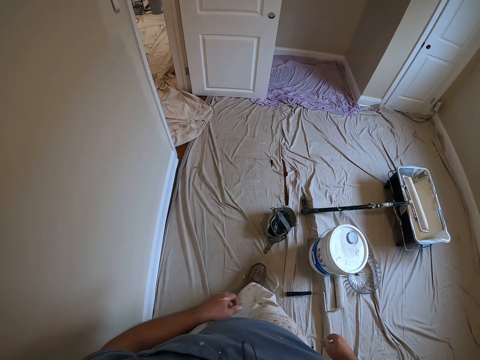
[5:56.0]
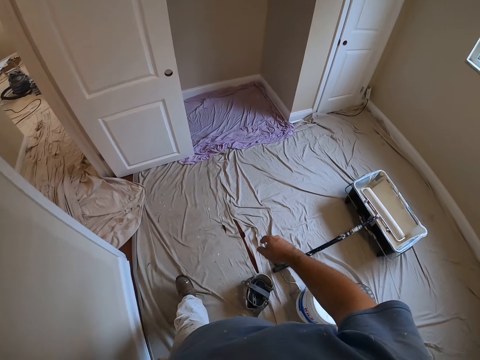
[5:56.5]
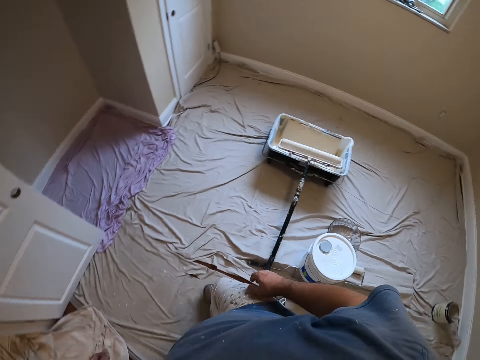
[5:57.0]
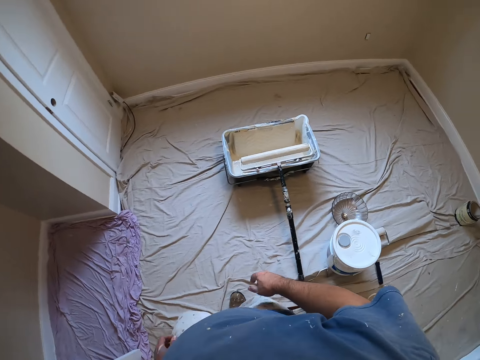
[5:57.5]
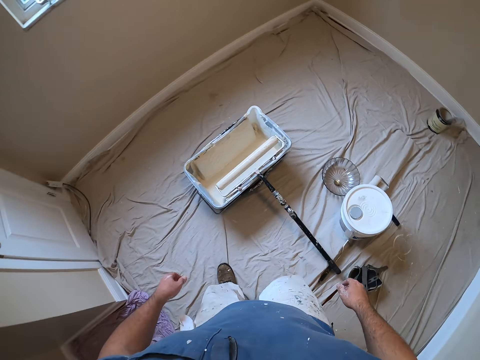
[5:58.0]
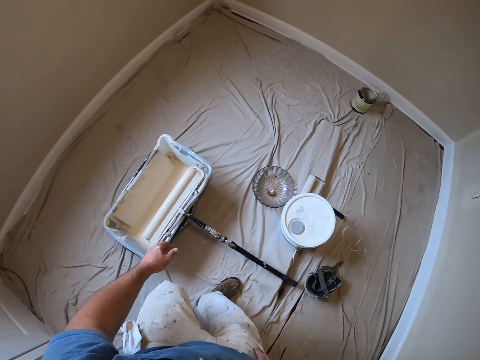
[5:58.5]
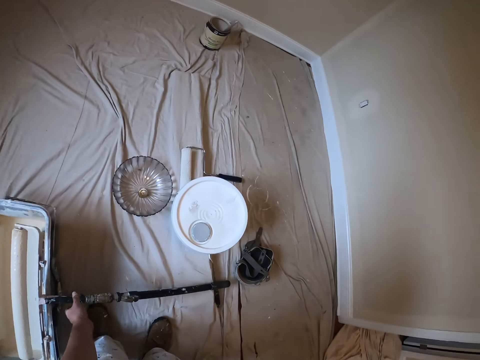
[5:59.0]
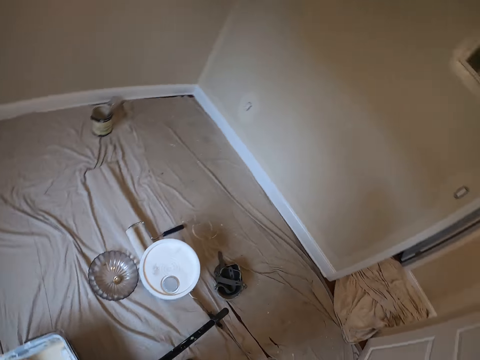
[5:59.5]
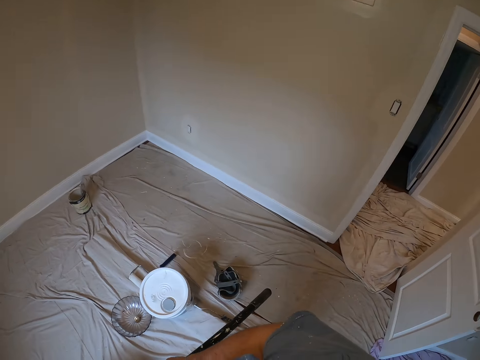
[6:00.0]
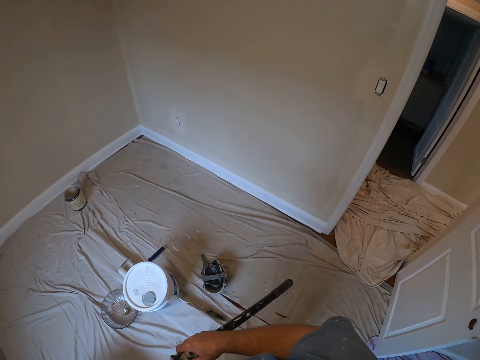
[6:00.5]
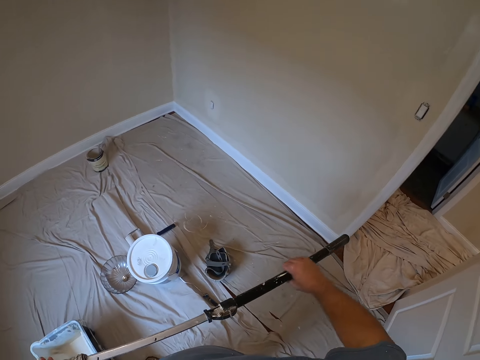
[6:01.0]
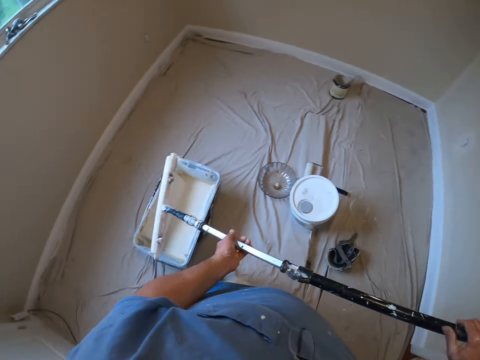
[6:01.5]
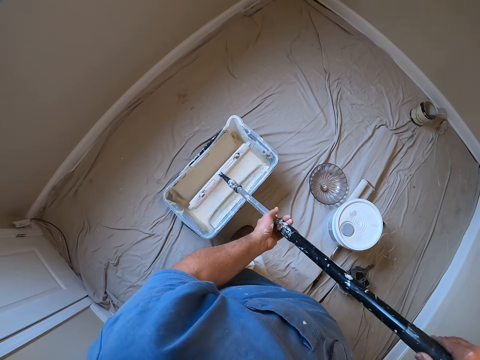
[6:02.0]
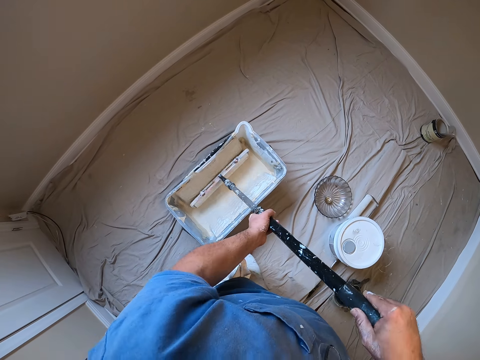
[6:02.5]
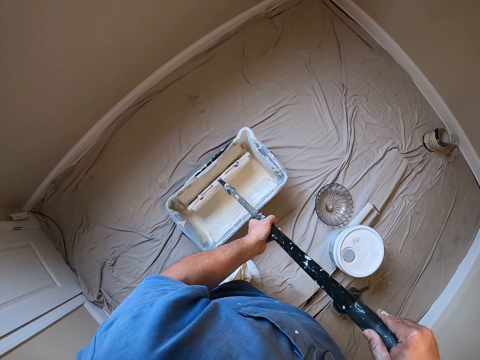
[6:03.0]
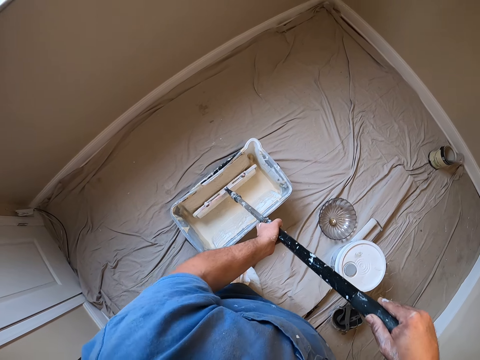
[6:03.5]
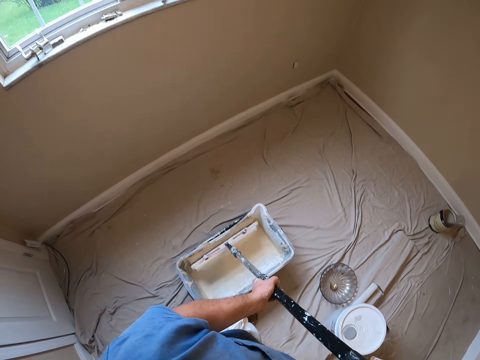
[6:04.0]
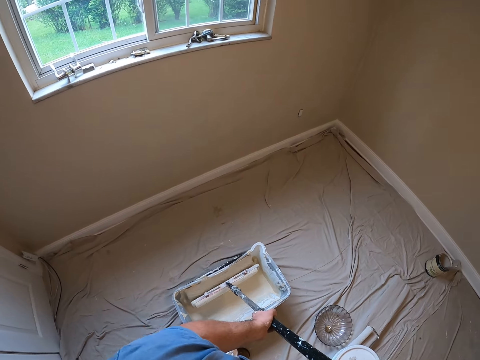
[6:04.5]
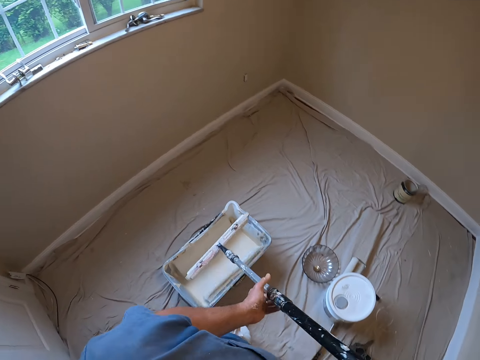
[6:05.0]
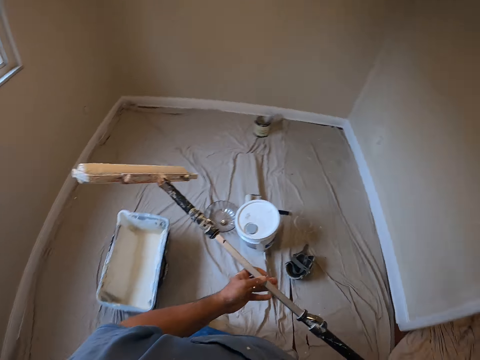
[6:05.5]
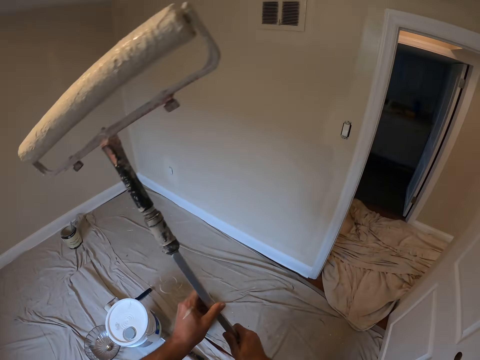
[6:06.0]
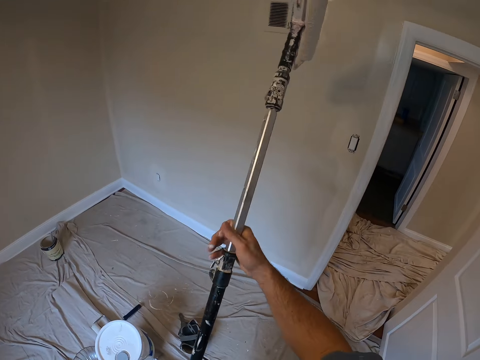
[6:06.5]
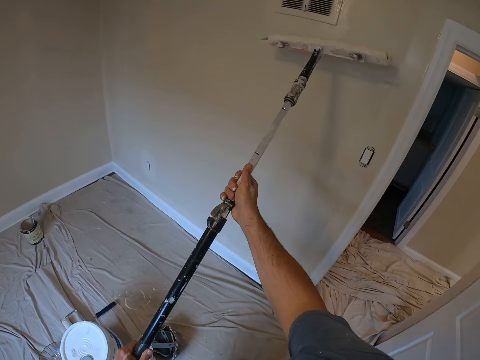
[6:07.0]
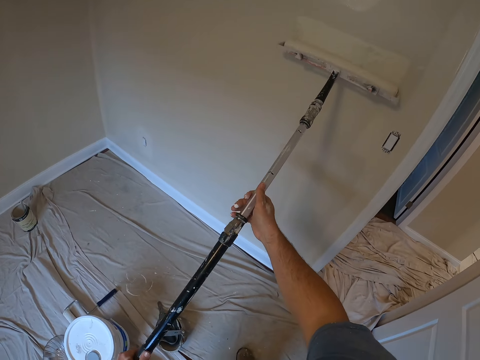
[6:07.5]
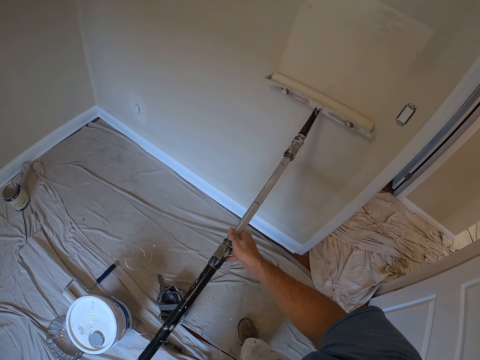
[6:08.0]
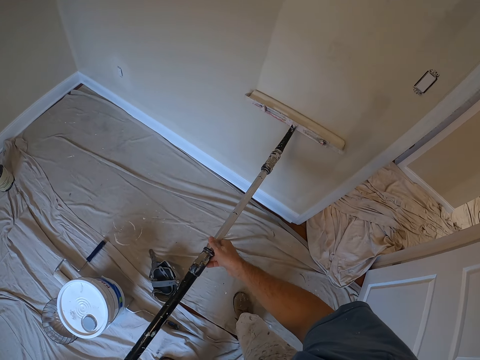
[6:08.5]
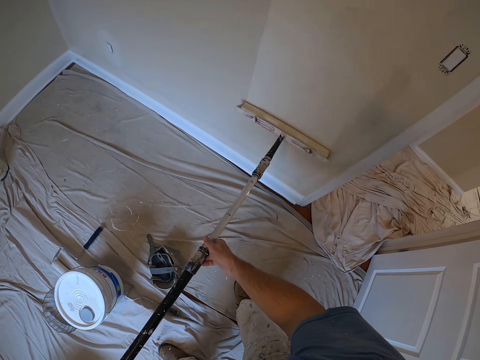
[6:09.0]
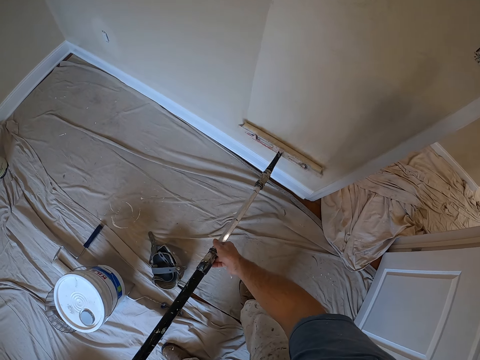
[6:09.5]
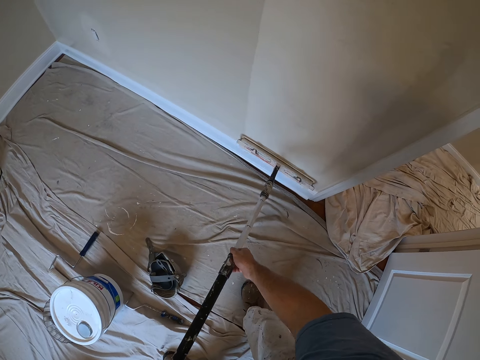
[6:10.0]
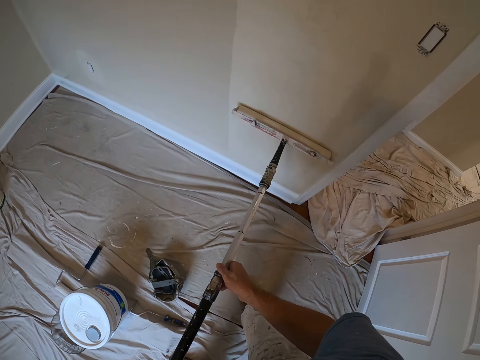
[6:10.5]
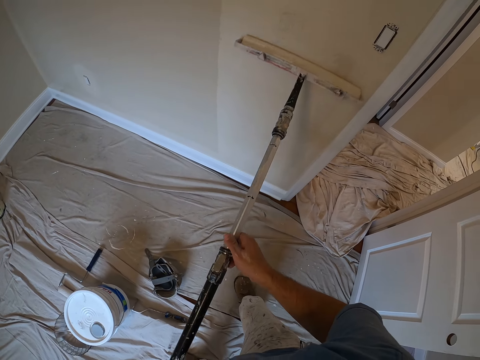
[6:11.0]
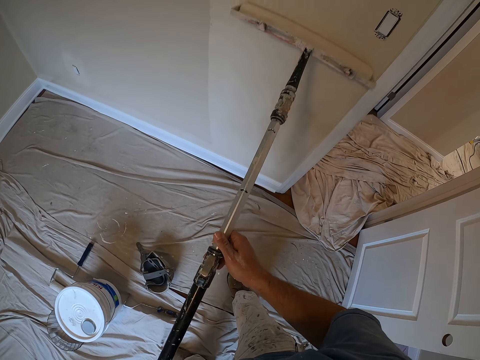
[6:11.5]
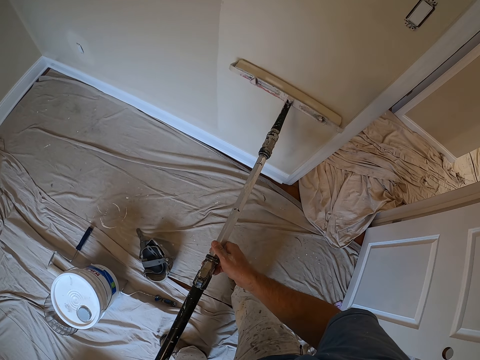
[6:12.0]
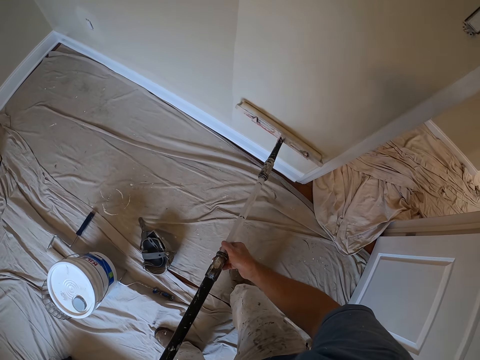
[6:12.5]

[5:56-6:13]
The camera wearer walks towards a paint container on the floor of the room. He picks up a paint roller or wall painting brush with his left hand. He adjusts the handle of the paint roller with both hands. He dips the paint roller into the square container of paint on the floor. He paints the wall with the paint roller.

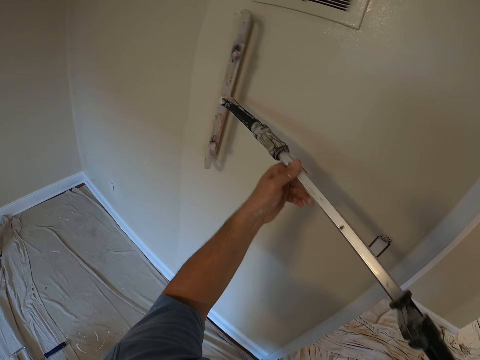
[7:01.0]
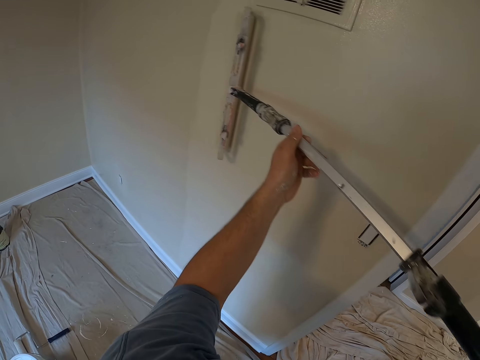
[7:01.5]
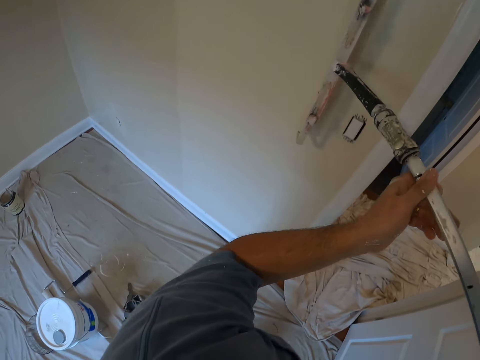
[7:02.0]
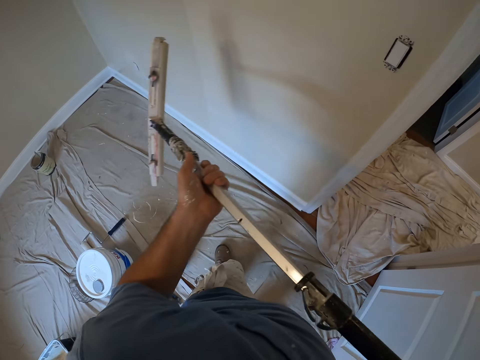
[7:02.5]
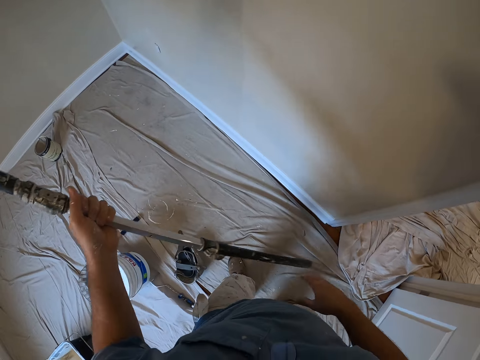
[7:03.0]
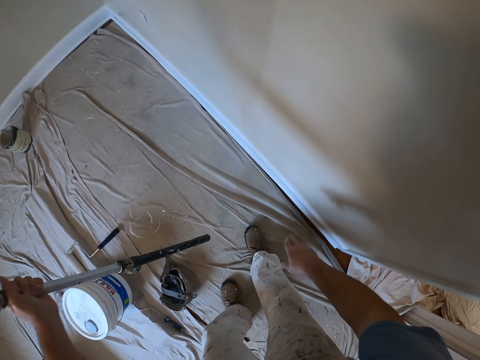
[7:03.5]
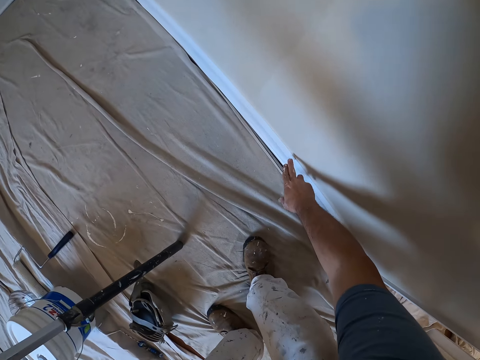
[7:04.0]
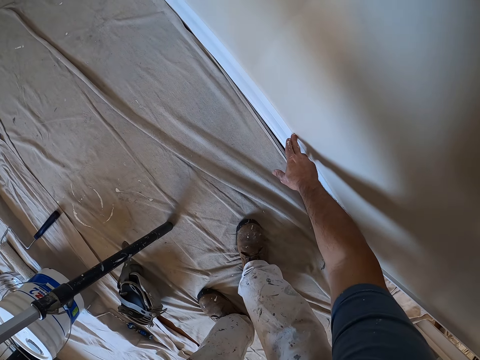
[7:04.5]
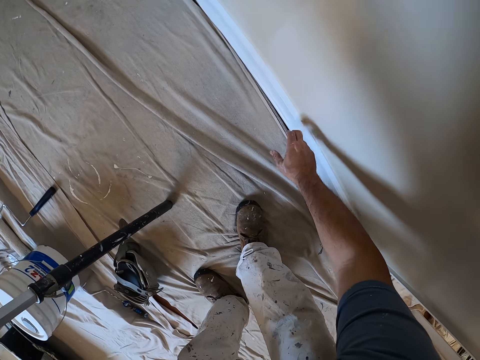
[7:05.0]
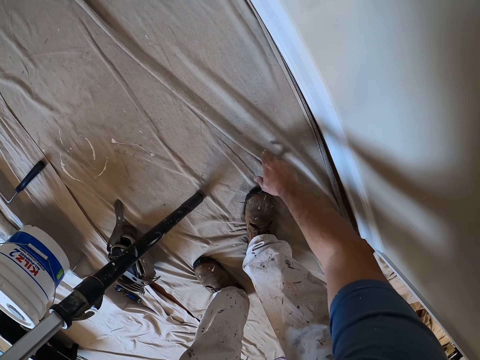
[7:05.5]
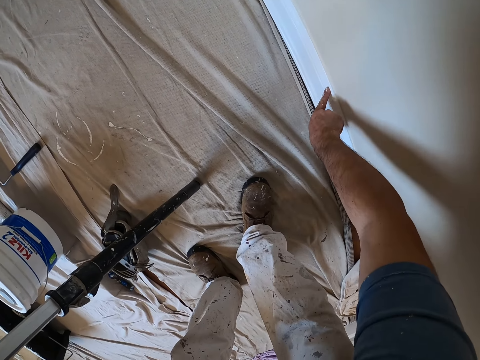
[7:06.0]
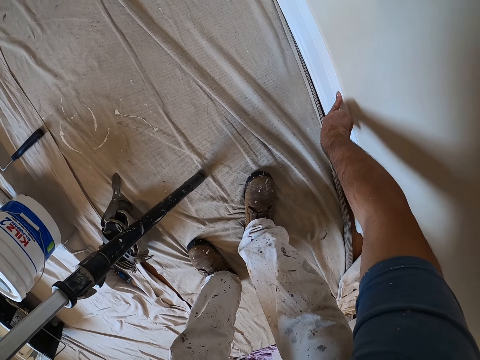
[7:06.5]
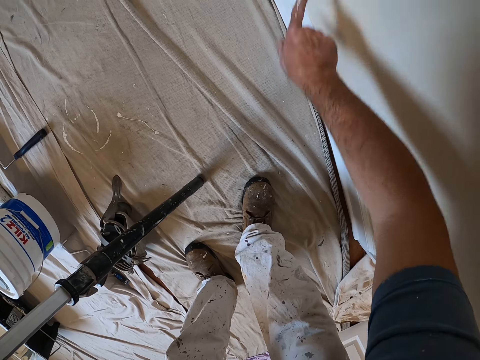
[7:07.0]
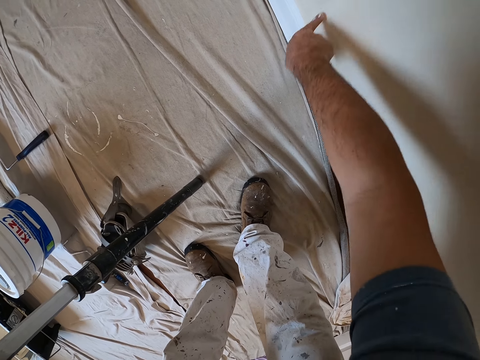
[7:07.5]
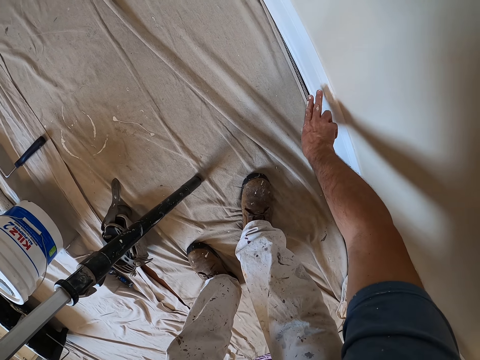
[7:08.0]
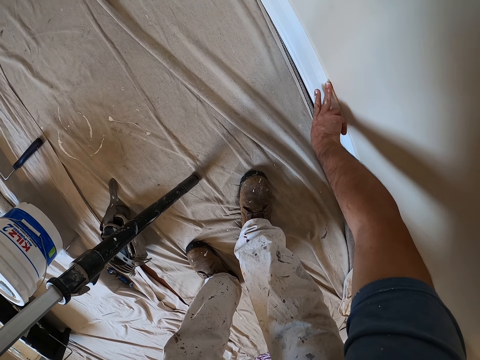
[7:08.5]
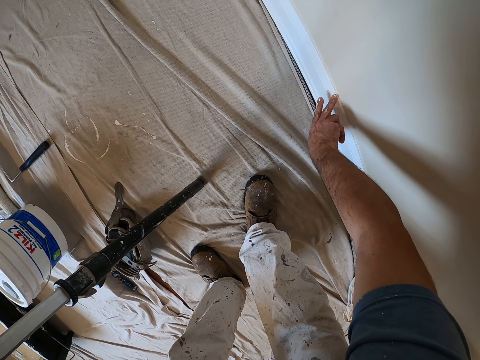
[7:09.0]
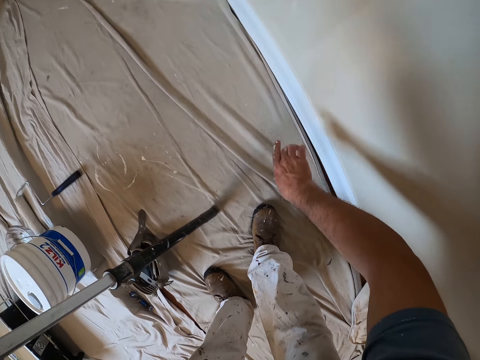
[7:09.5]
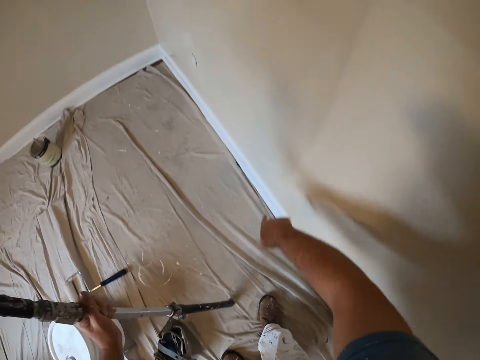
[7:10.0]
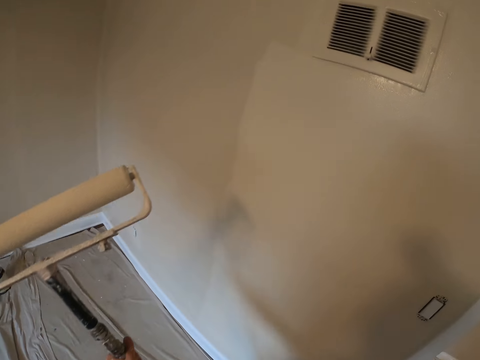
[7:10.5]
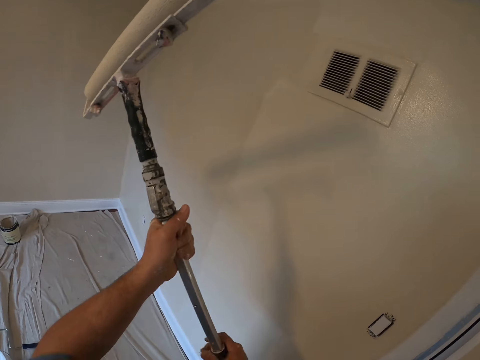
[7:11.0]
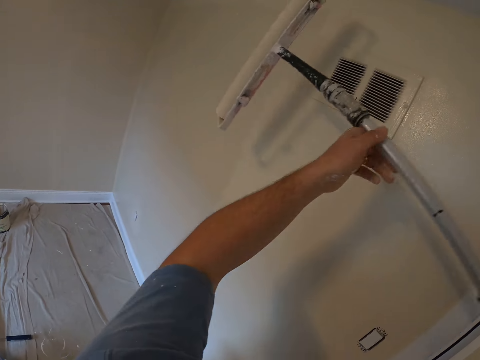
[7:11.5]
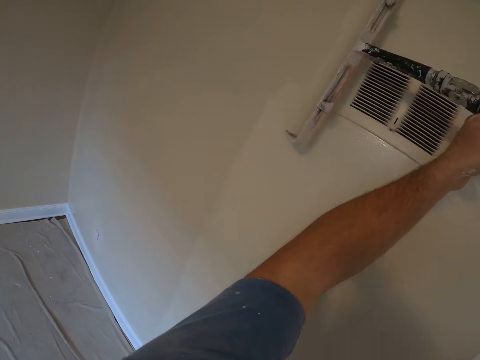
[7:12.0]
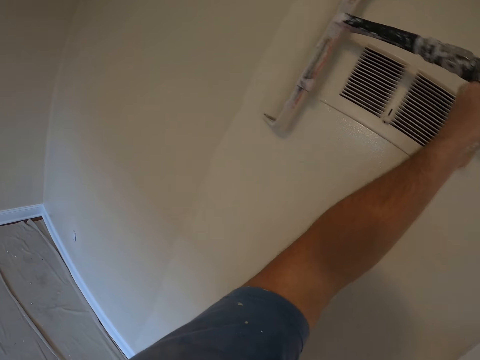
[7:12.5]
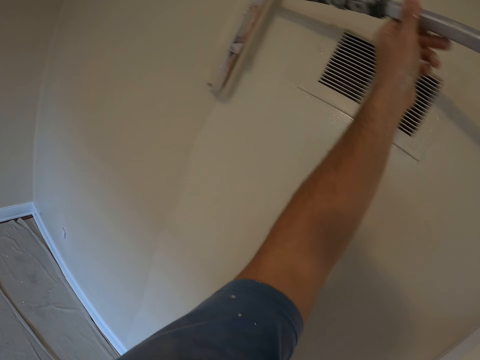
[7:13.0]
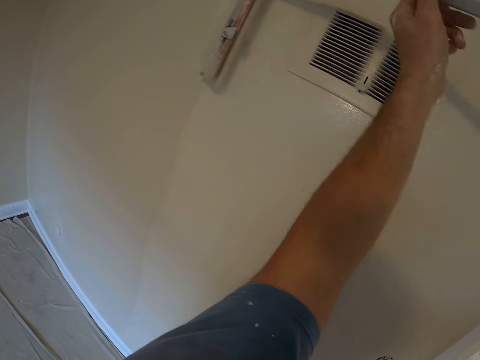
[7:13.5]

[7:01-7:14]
The camera wearer holds the roller with his left hand. He touches the bottom part of the wall with his right hand fingers. He wipes the paint with a finger. He rubs his fingers on the cloth on the floor. He touches the bottom part of the wall with his right hand fingers. He wipes the paint on the wall with a finger. He cleans his fingers on another part of the wall. He touches the bottom part of the wall with his right hand fingers again. He cleans his fingers on the middle part of the wall. He continues painting the wall with the paint roller with both hands.
